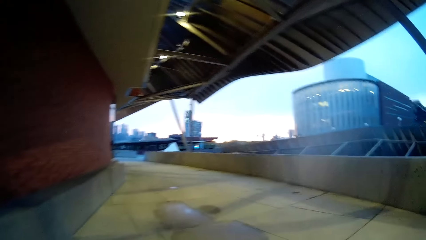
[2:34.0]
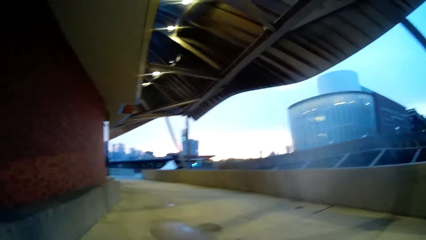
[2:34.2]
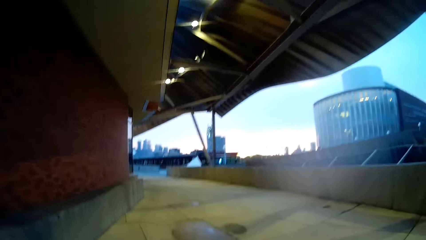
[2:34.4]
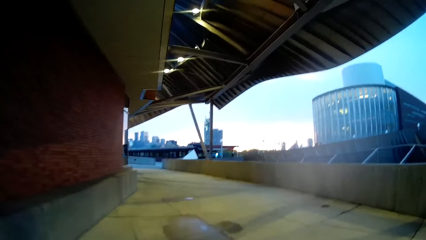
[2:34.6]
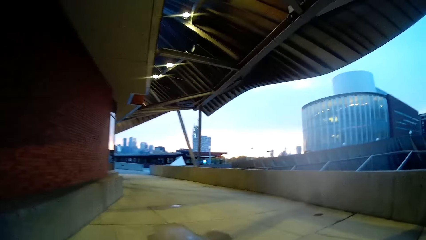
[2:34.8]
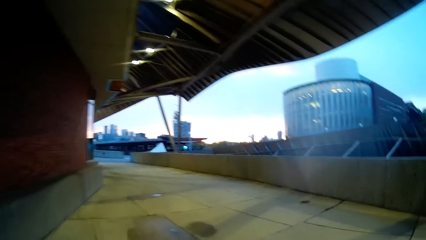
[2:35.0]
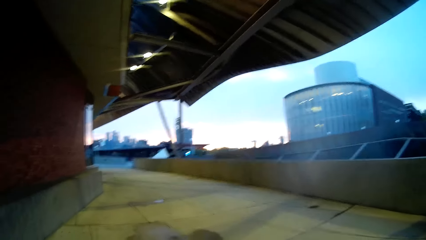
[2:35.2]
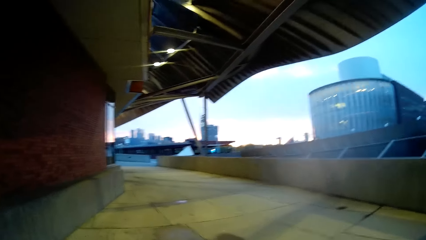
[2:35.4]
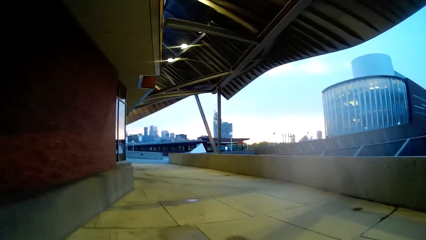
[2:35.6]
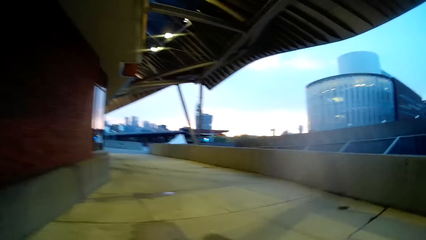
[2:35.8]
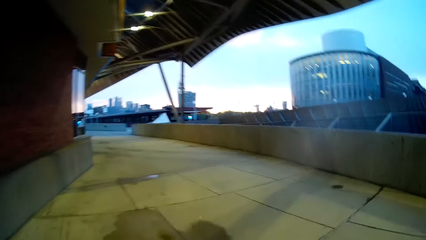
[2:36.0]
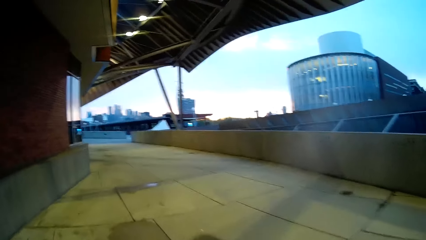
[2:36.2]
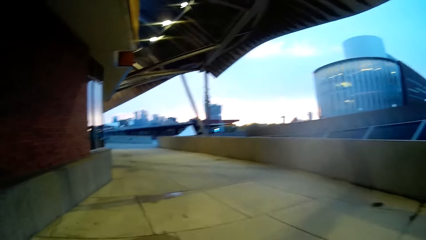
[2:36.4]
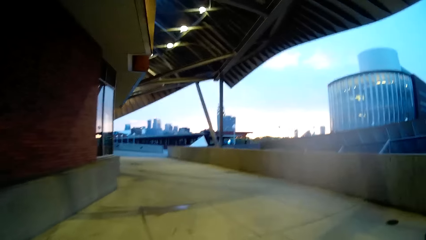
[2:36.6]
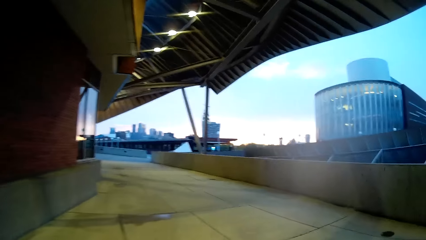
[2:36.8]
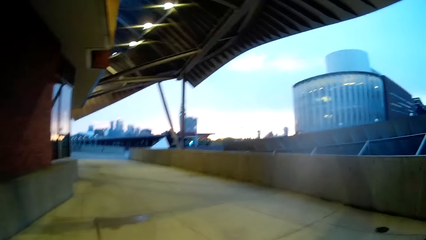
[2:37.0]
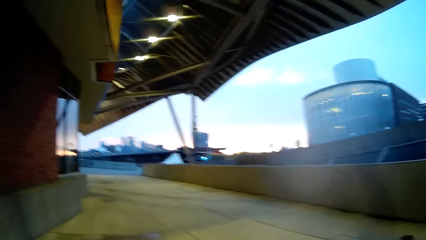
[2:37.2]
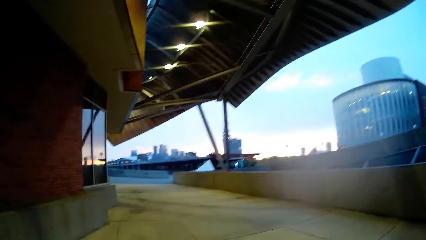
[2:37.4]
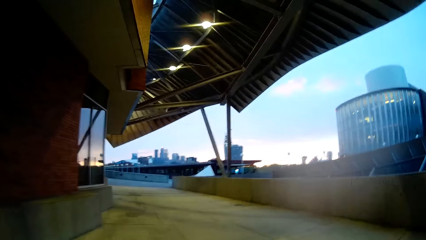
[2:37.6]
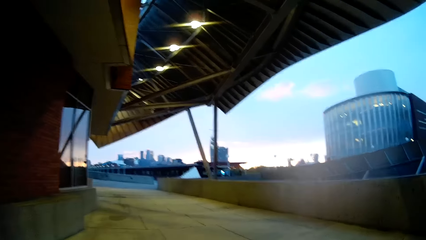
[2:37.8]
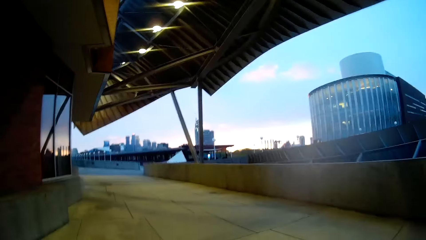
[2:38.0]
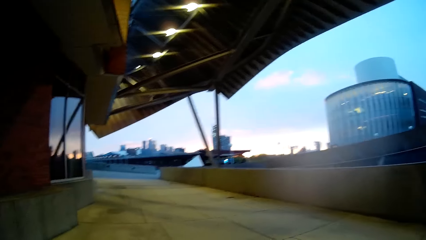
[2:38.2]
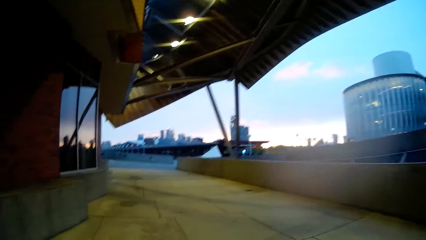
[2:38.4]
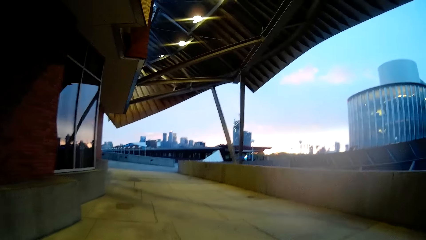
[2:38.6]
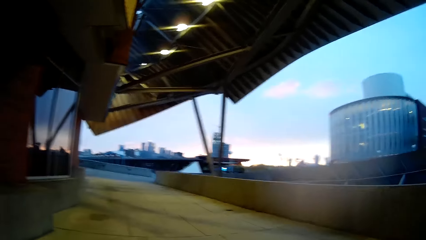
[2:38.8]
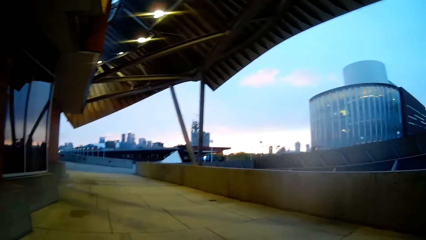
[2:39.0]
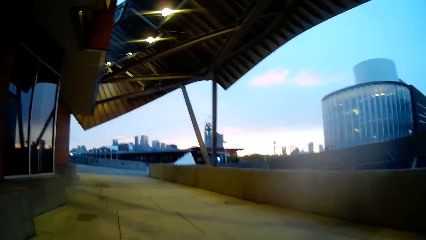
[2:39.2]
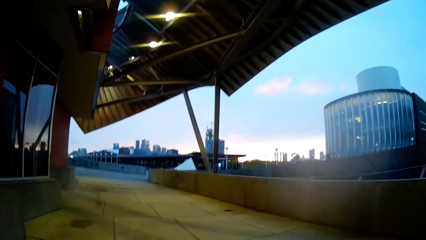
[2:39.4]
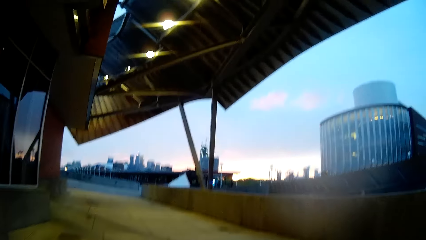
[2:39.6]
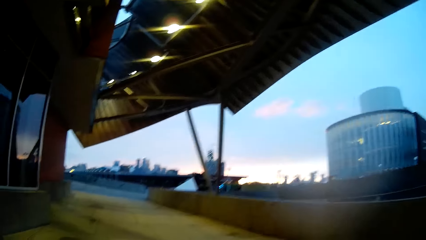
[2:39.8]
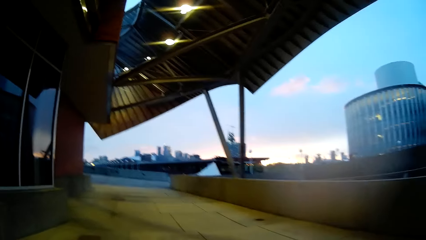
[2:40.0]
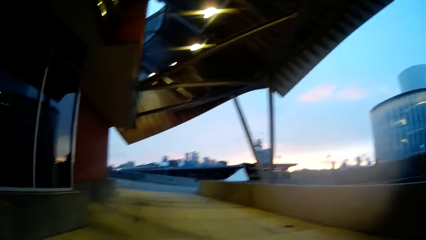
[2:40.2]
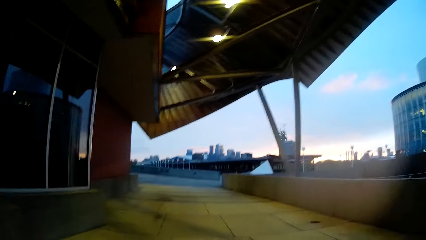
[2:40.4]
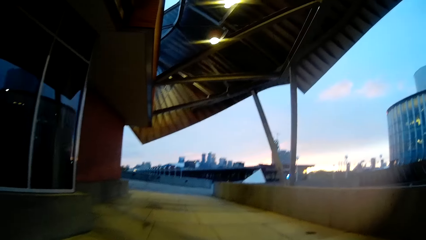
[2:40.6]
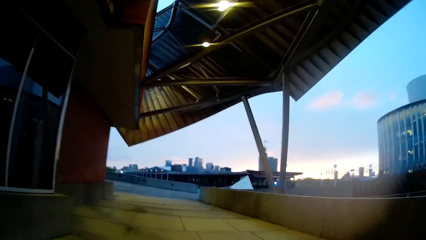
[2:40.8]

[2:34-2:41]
The camera wearer interacts with the woman.

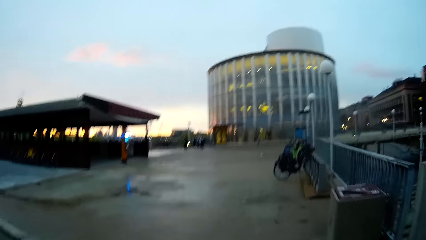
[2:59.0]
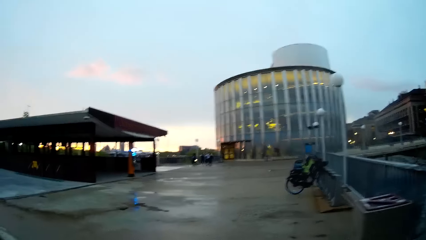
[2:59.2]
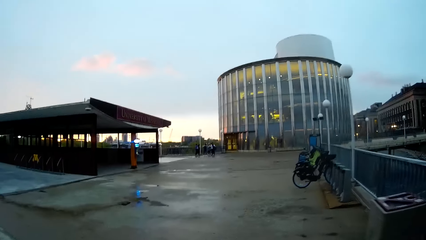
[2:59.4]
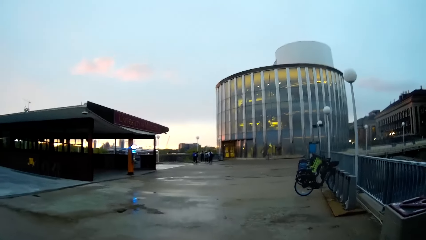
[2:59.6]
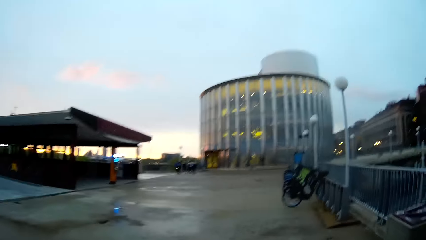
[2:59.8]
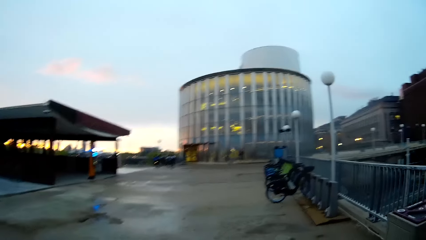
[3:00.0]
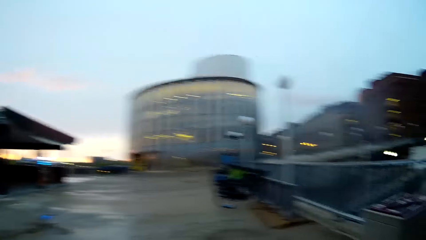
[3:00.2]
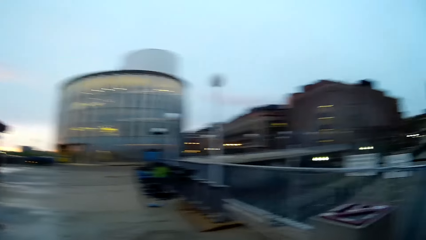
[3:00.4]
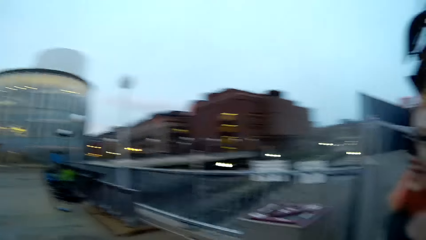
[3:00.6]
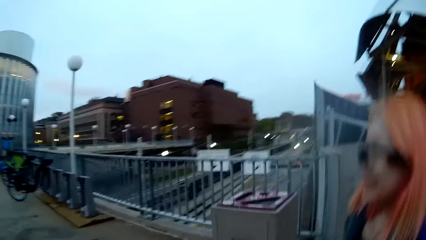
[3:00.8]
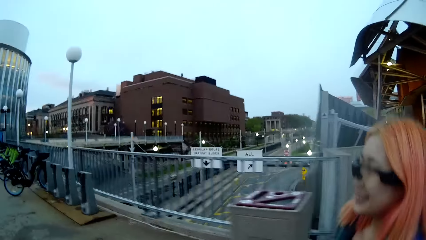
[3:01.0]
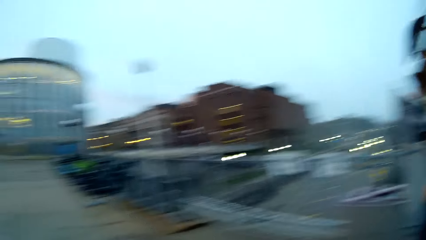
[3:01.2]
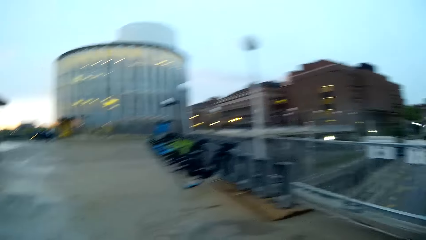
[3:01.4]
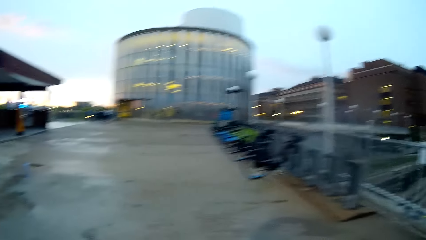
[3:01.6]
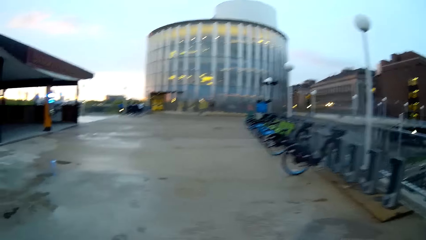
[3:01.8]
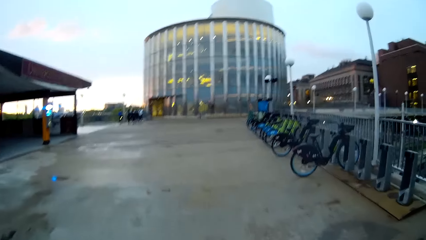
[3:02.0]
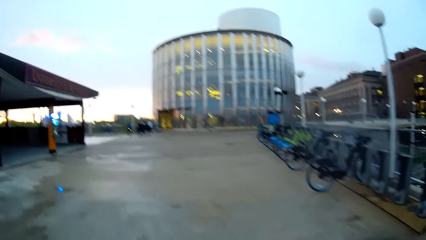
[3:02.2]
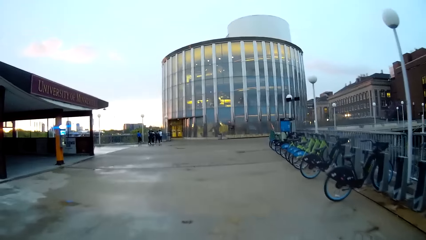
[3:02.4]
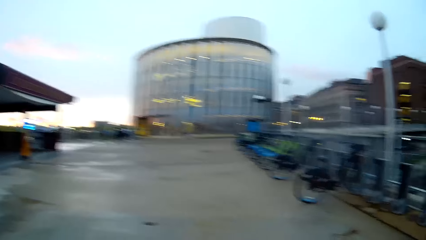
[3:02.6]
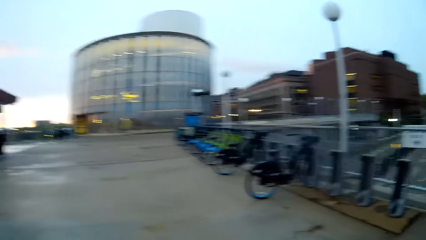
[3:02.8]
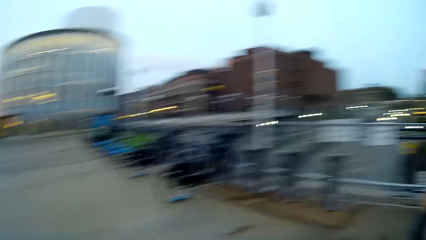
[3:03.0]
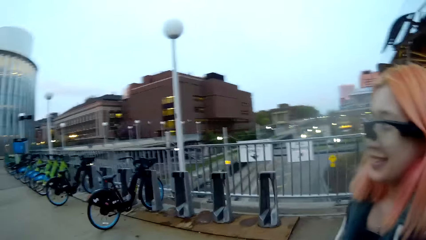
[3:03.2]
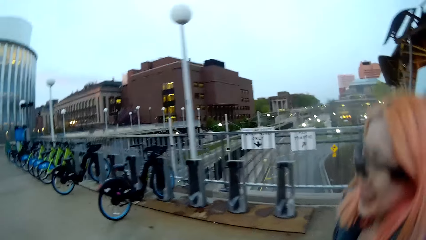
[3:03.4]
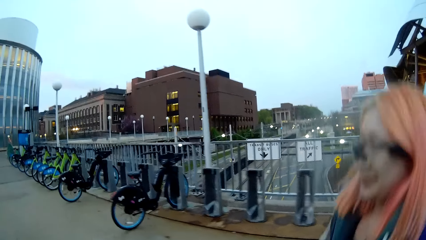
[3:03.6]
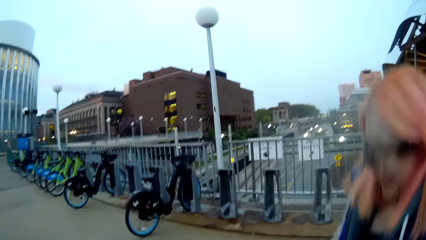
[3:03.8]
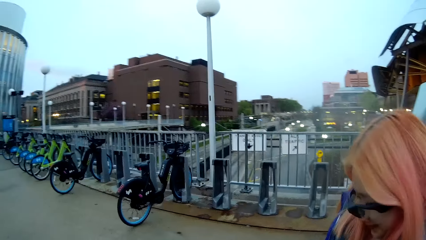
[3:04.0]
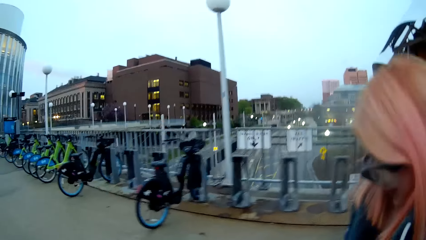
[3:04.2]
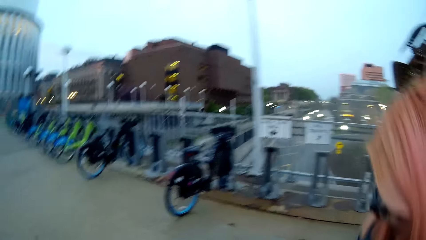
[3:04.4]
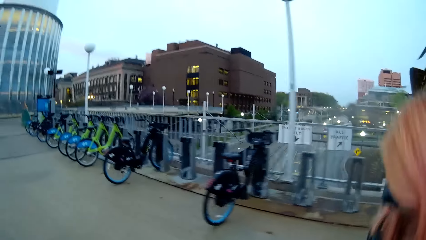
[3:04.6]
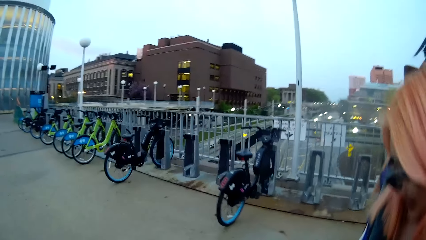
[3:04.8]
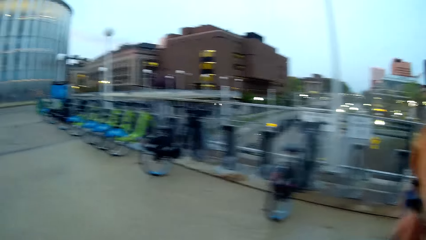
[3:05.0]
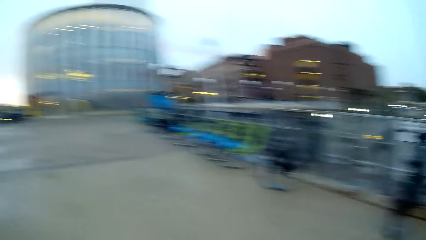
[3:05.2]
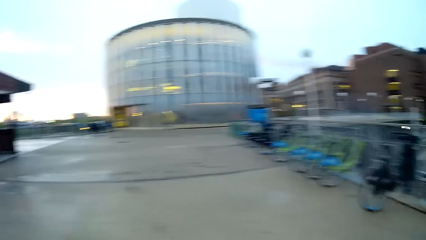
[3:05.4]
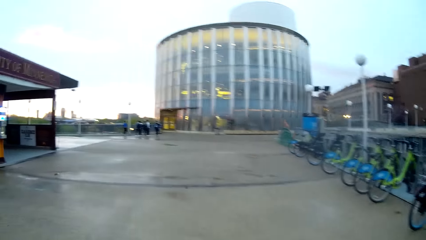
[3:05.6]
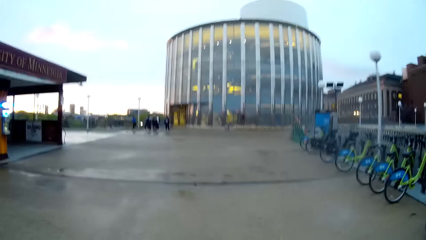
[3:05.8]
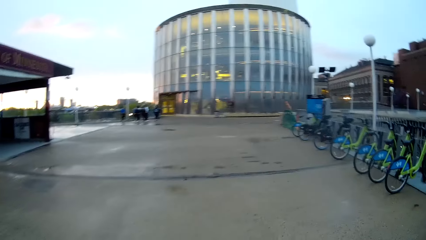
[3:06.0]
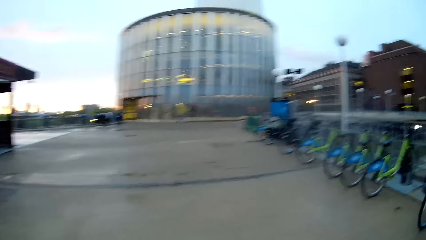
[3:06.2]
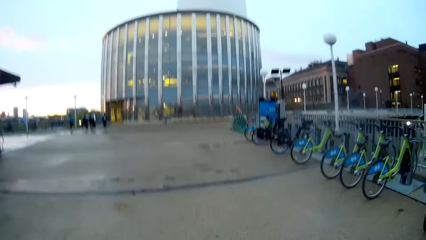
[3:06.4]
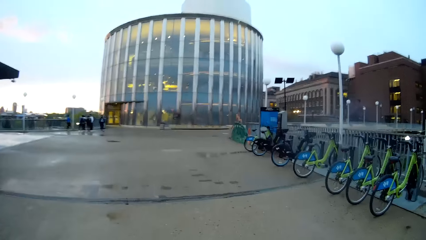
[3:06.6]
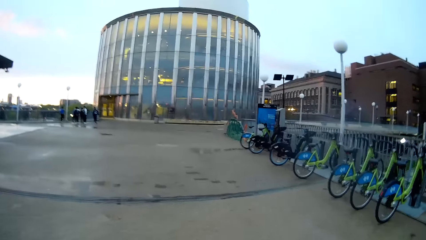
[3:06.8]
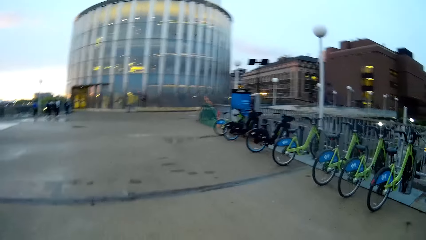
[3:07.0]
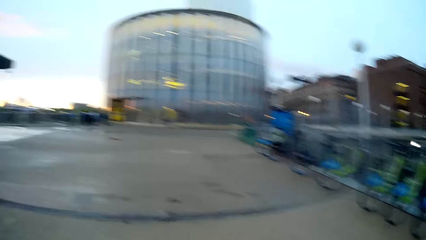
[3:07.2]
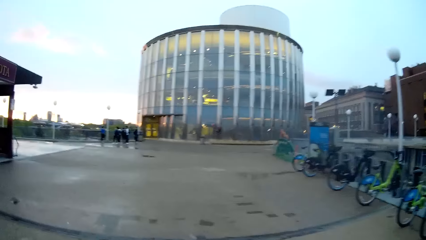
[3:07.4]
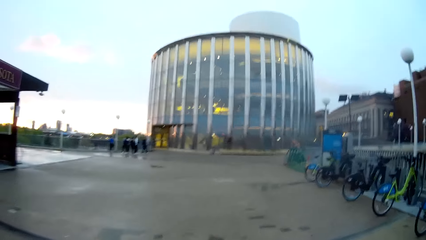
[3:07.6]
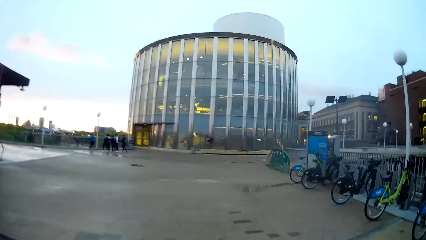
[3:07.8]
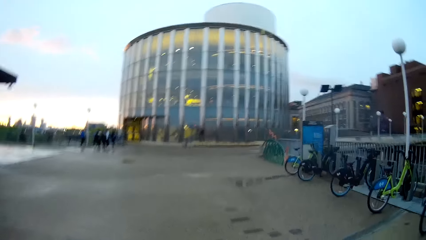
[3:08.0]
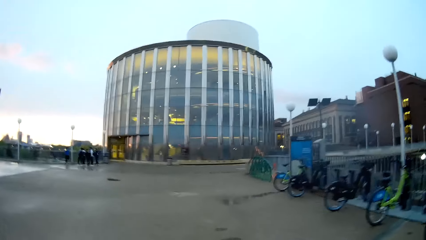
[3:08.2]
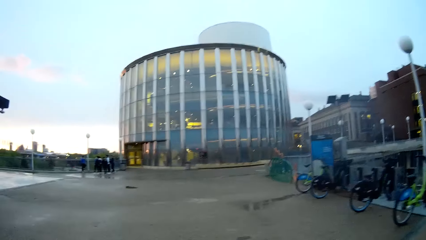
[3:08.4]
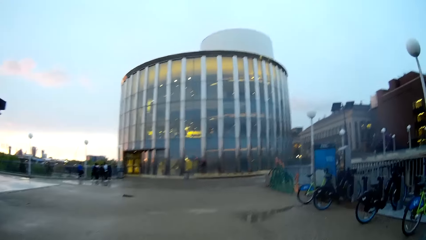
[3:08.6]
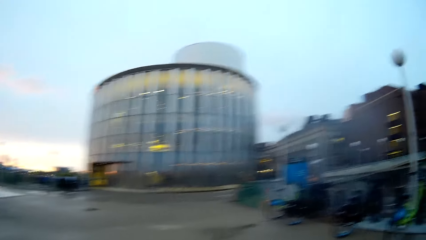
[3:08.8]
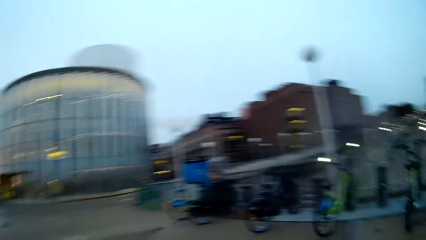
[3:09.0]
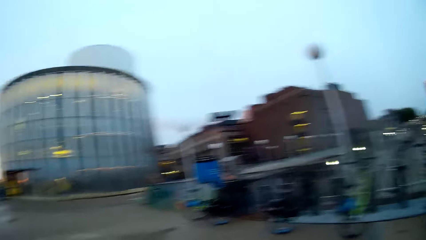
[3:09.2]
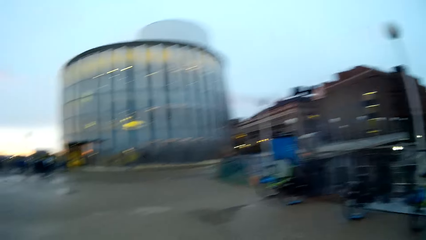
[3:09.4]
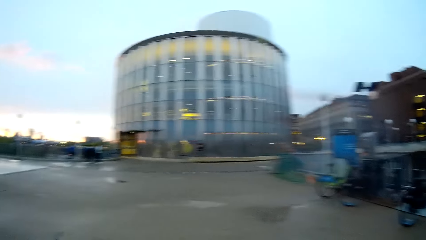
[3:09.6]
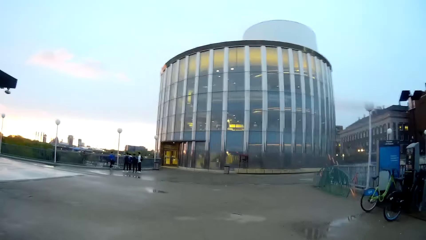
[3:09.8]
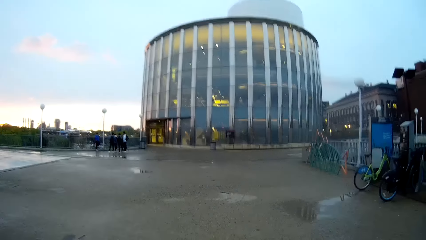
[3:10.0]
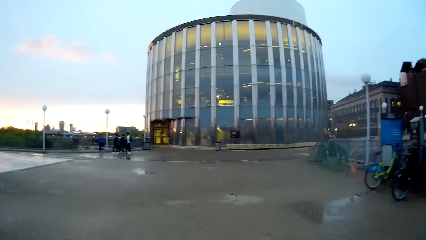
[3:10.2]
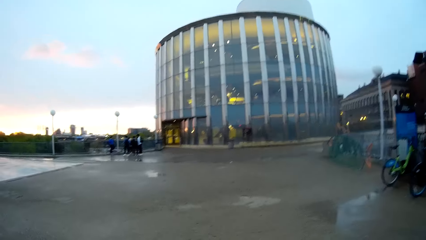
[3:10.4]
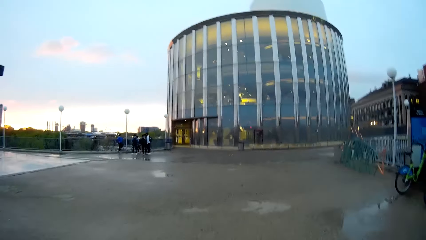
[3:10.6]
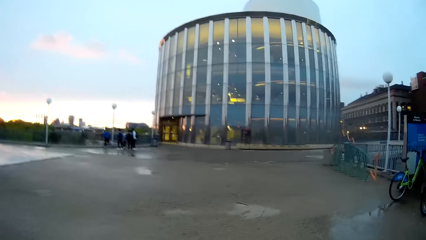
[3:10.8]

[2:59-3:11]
A woman walks with the camera wearer. The camera wearer walks alongside the woman. They look at the woman.
